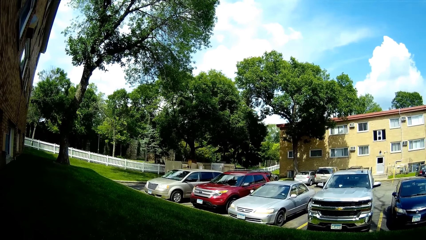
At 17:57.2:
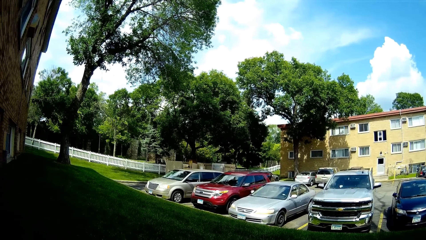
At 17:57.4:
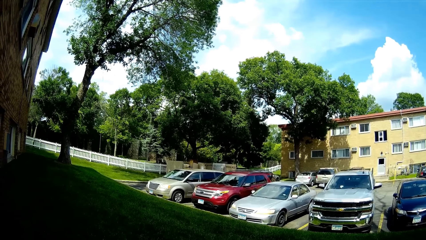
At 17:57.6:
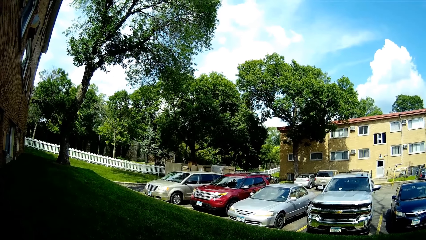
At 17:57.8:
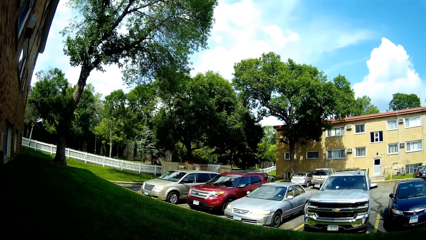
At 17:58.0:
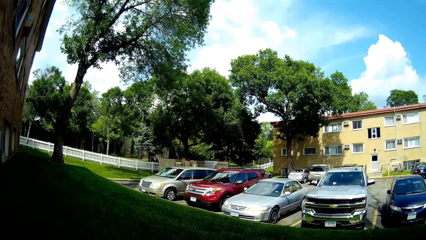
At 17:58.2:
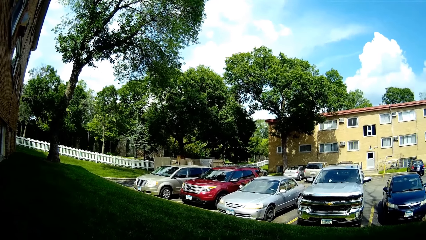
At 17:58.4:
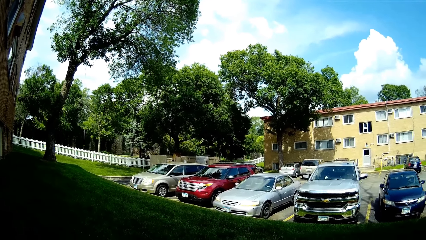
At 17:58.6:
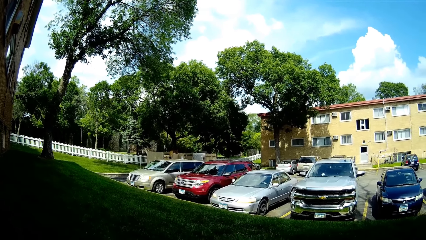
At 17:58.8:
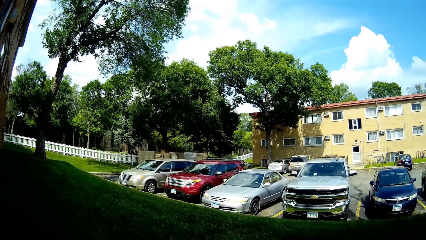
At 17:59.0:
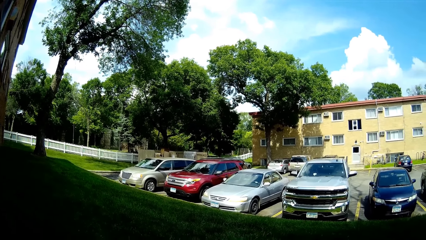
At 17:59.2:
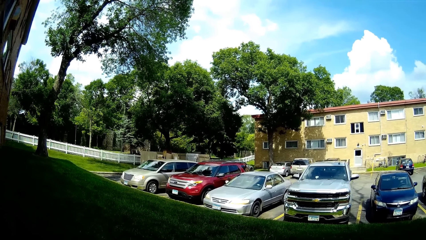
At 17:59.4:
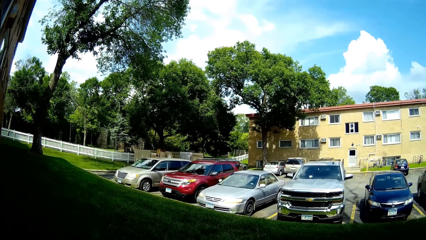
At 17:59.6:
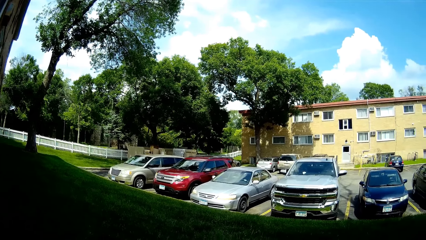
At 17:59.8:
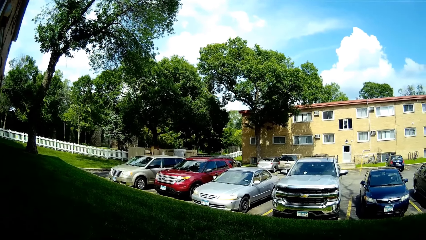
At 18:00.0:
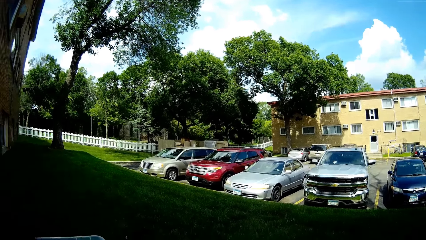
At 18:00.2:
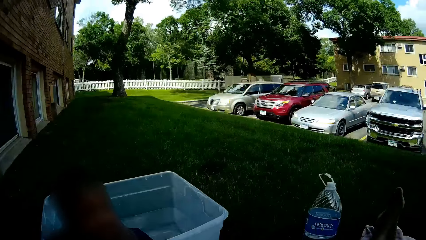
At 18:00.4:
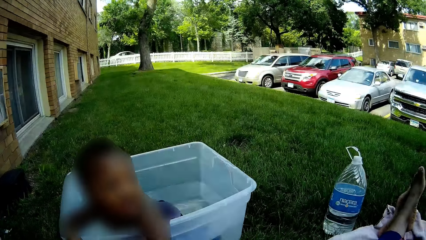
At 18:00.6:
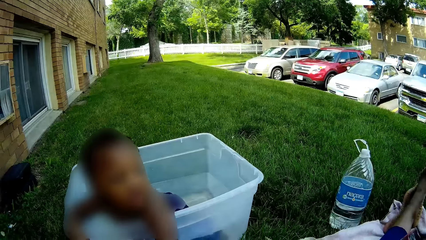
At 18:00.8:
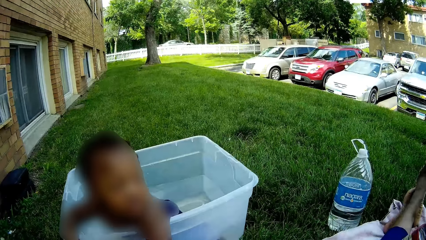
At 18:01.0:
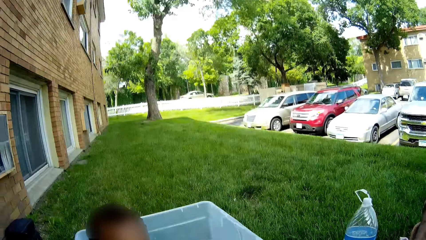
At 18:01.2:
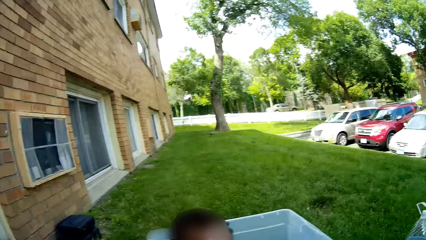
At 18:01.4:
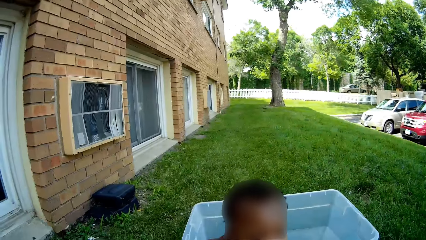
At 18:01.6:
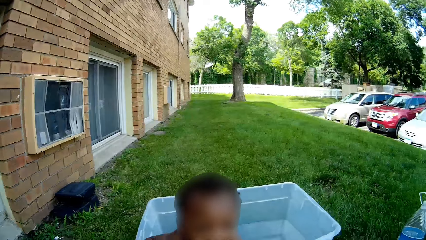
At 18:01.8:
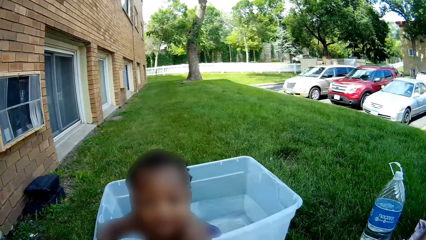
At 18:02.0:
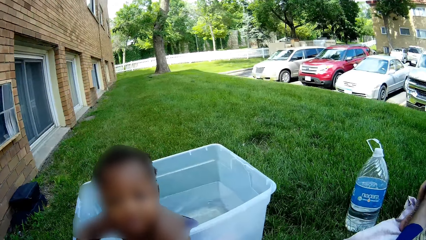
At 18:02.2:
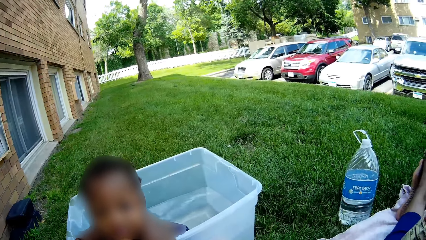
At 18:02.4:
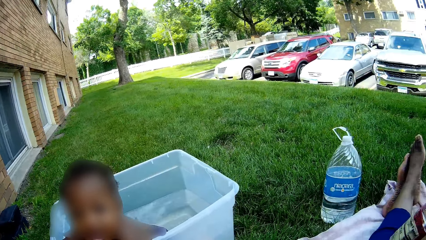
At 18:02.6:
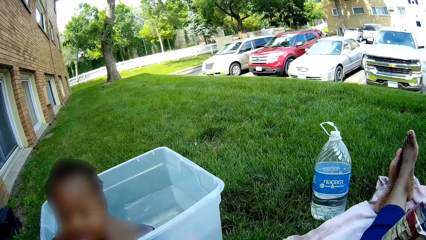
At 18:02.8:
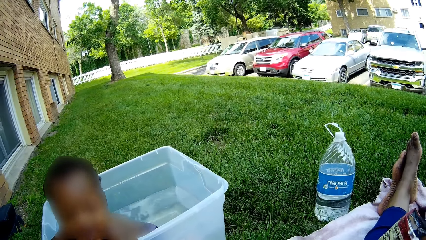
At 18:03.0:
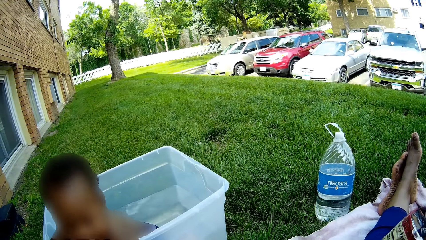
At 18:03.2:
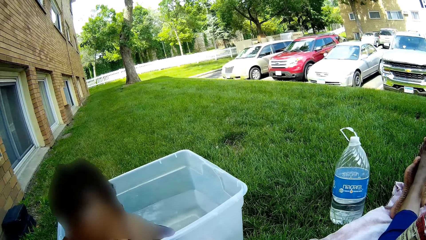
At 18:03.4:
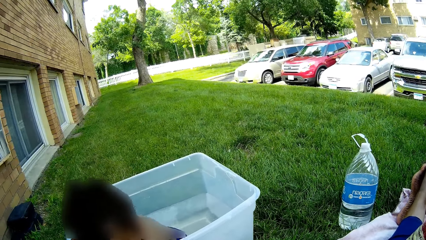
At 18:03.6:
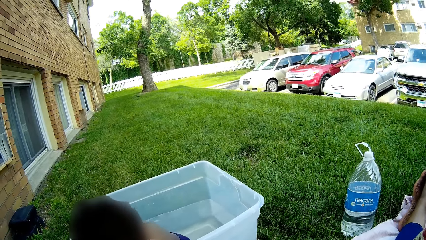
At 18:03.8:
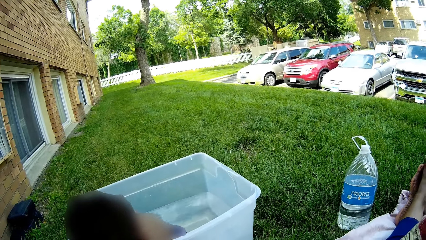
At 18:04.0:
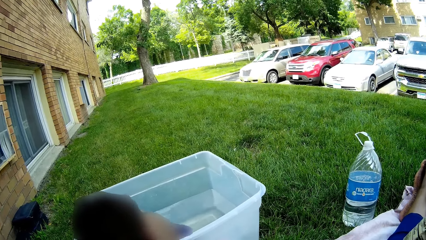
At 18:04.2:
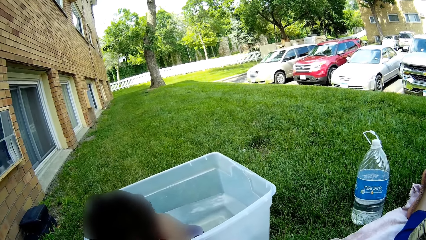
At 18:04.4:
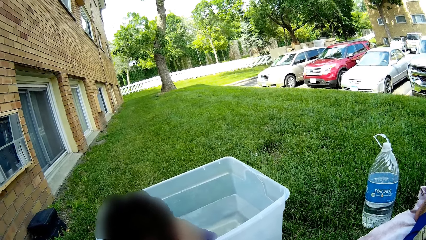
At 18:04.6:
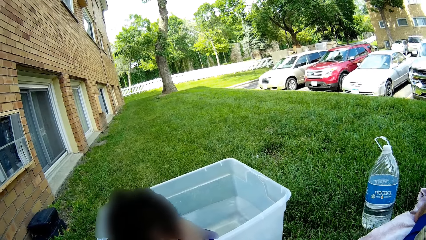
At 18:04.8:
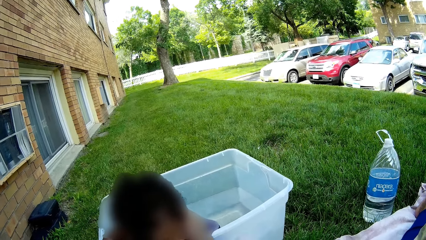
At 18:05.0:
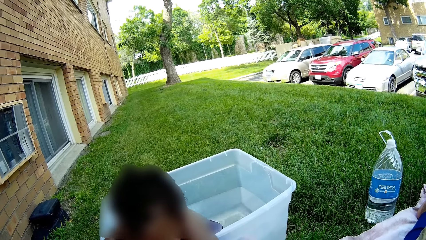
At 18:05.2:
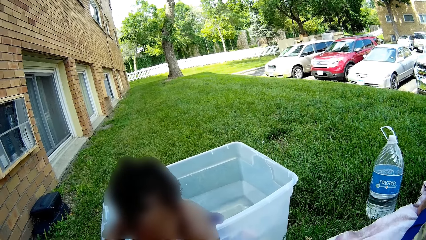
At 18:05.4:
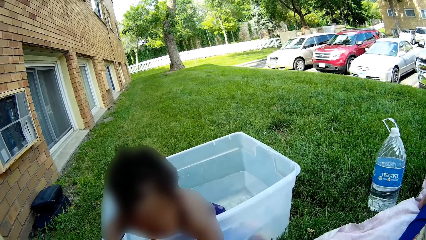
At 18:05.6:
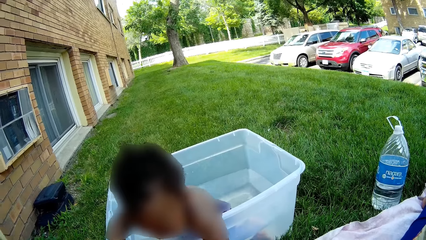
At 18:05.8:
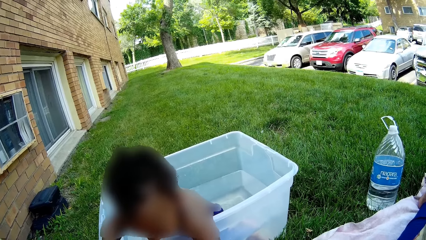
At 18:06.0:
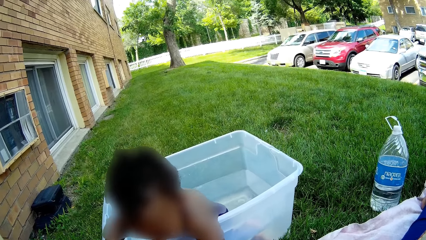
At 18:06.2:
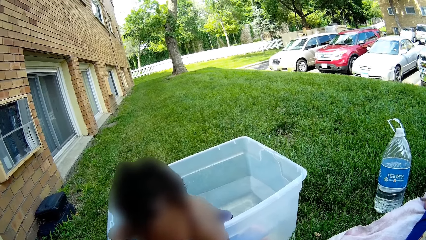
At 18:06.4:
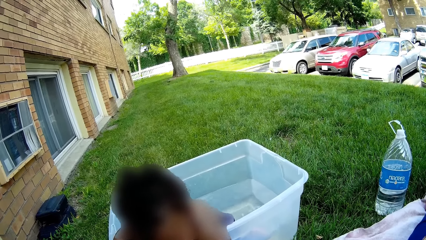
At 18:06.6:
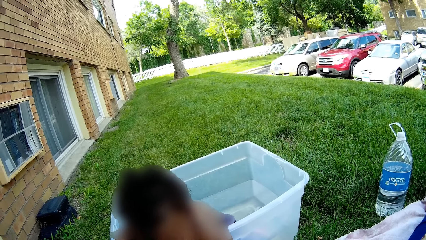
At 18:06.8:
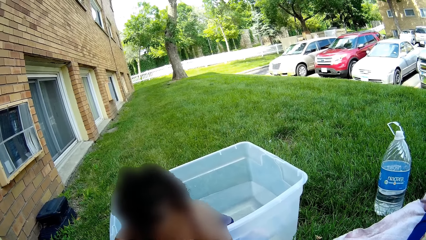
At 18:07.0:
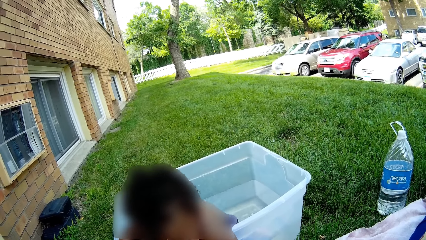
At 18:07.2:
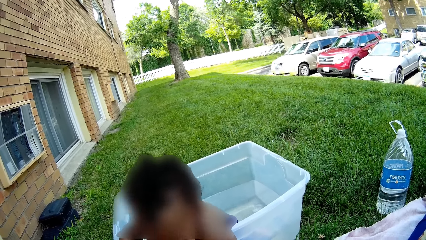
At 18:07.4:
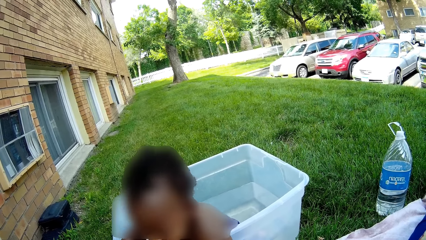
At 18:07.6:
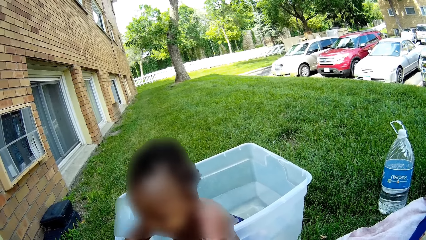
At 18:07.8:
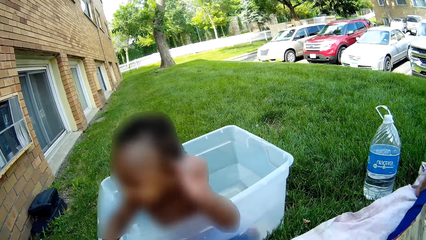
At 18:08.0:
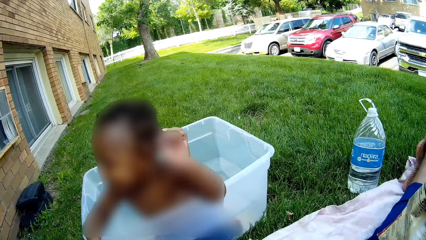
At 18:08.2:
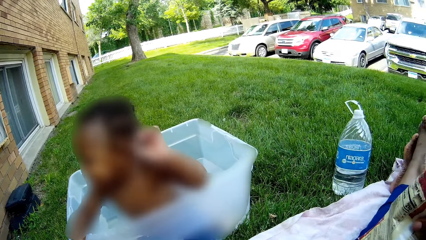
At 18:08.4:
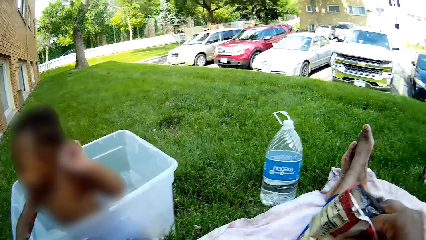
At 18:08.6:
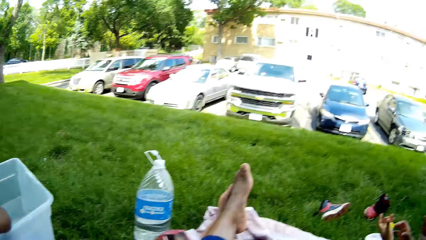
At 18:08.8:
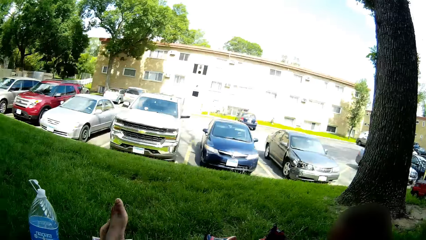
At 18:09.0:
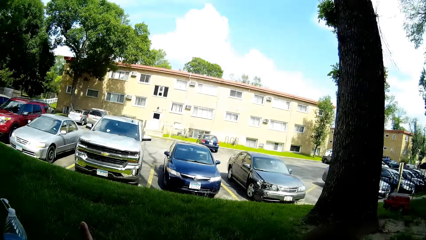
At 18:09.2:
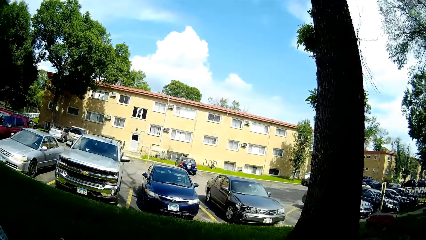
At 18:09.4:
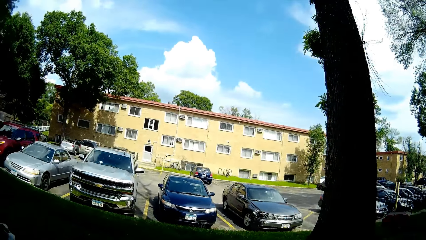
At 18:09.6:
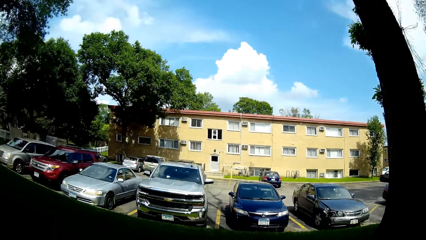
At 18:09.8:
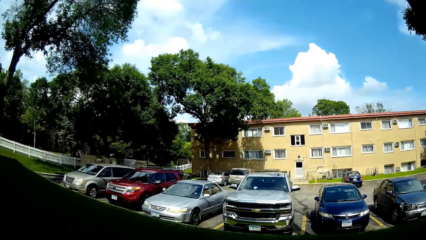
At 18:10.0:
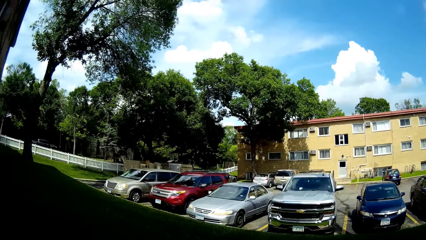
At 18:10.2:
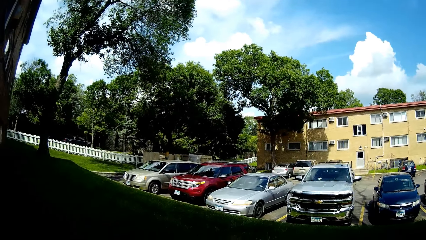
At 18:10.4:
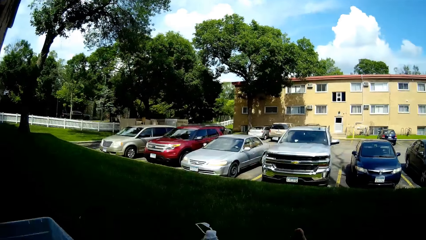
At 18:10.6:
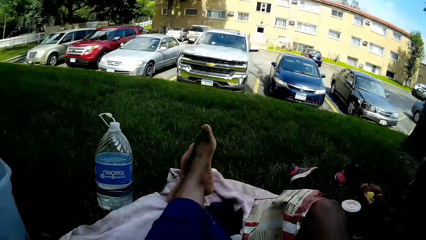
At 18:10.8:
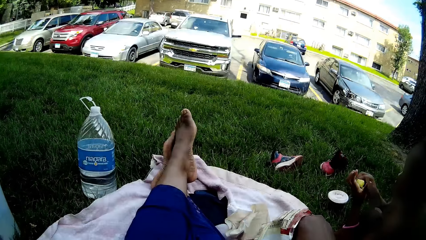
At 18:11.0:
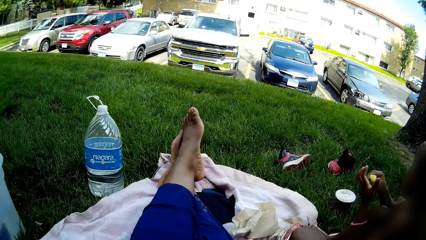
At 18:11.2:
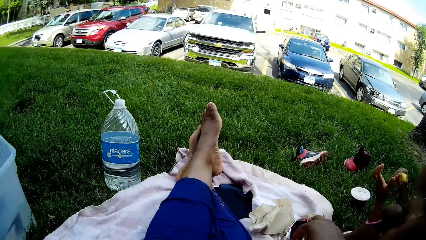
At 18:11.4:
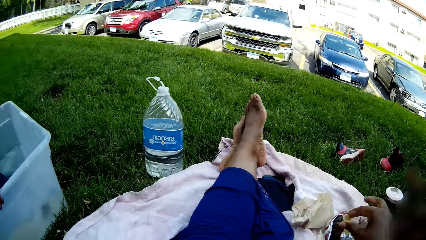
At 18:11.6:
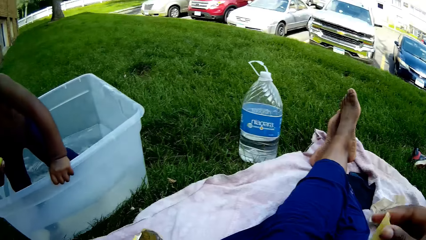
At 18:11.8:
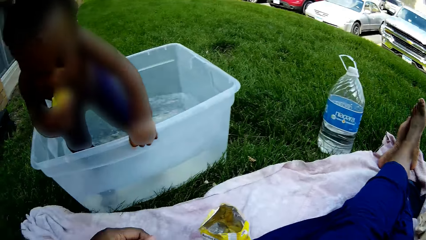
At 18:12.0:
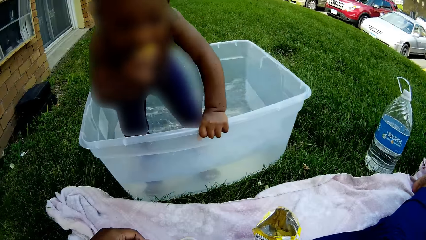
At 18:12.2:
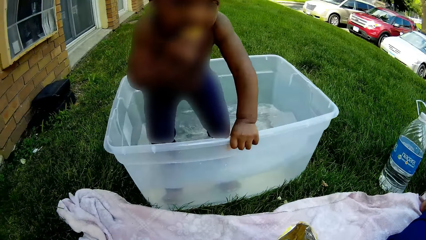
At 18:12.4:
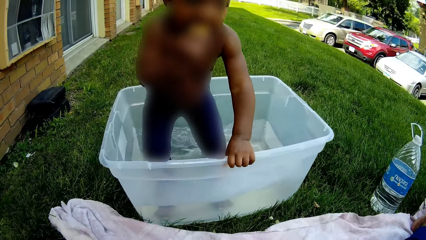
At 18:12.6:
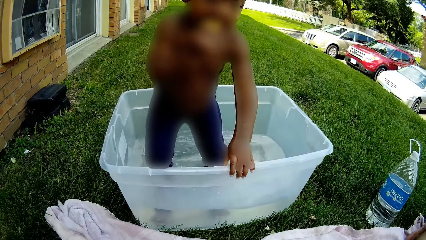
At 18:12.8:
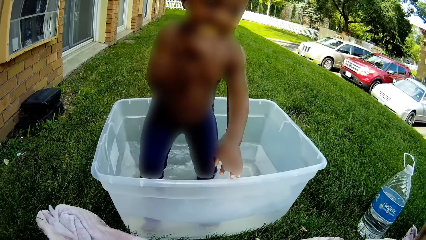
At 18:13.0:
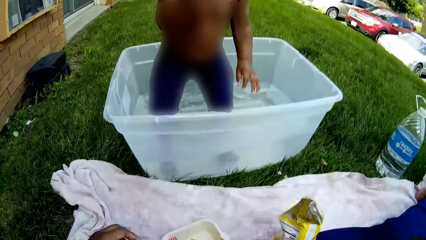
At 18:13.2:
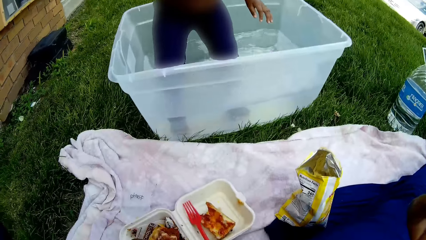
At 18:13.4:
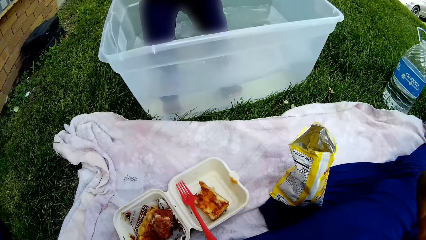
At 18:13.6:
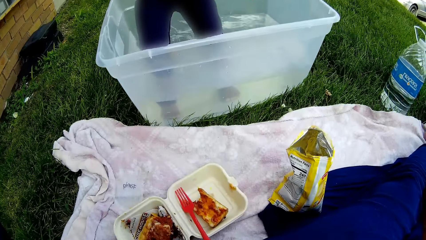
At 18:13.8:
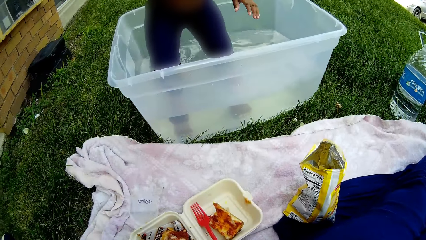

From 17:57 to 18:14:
The camera wearer converses with a child. The child plays with the grass with his left hand. The camera wearer looks around. She picks up a potato chip with her right hand.
